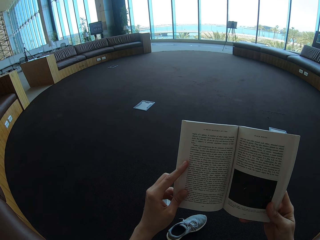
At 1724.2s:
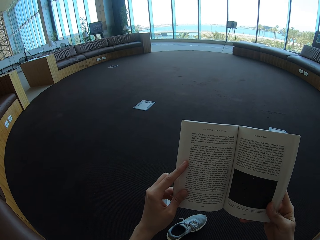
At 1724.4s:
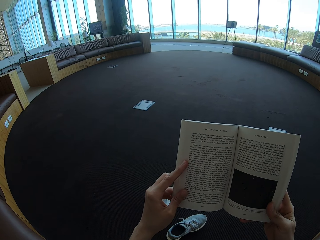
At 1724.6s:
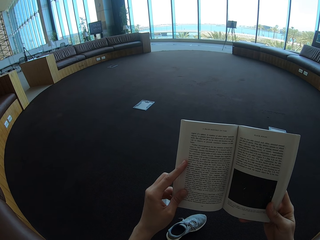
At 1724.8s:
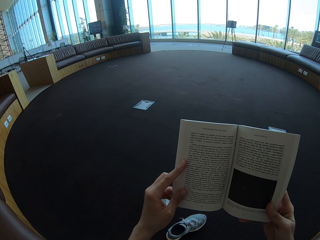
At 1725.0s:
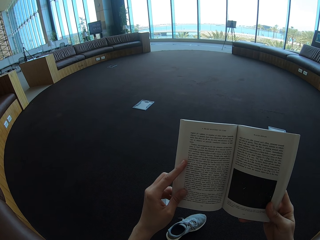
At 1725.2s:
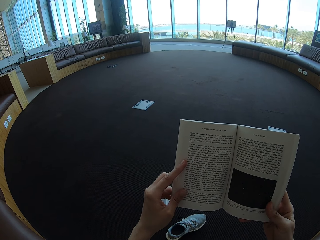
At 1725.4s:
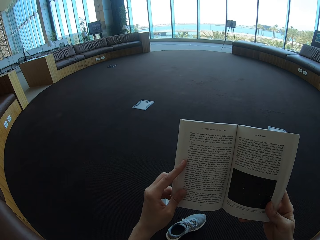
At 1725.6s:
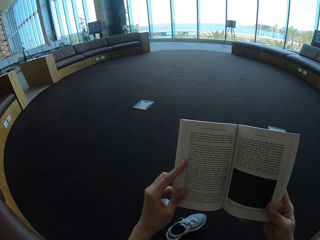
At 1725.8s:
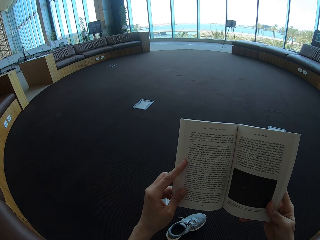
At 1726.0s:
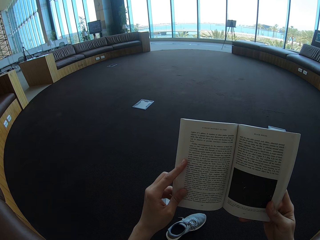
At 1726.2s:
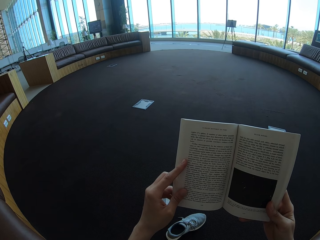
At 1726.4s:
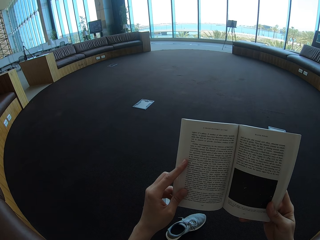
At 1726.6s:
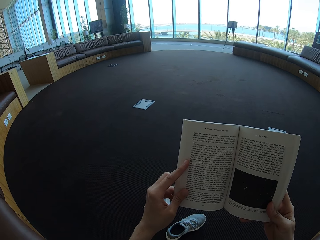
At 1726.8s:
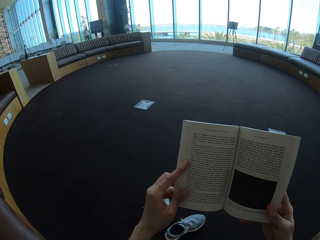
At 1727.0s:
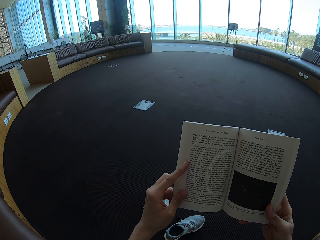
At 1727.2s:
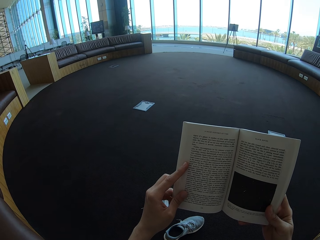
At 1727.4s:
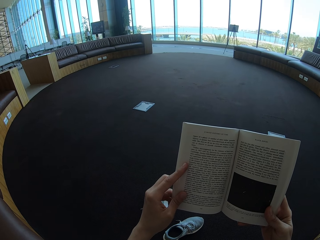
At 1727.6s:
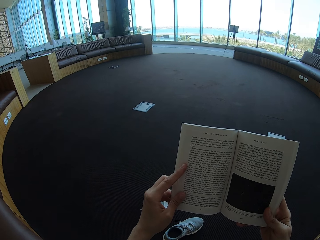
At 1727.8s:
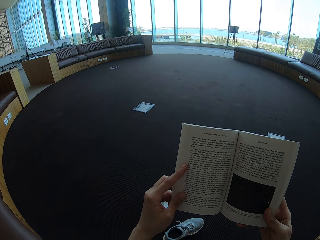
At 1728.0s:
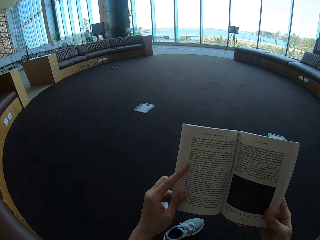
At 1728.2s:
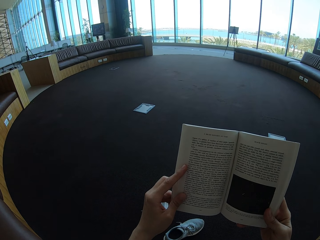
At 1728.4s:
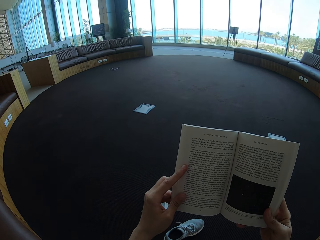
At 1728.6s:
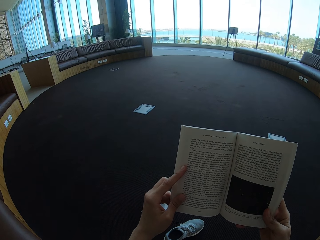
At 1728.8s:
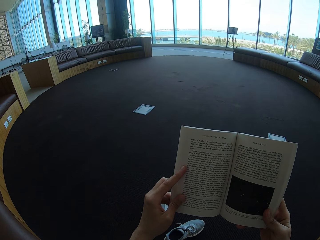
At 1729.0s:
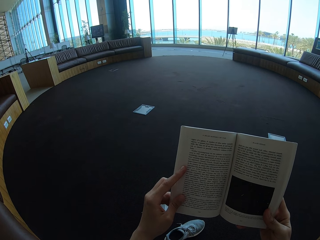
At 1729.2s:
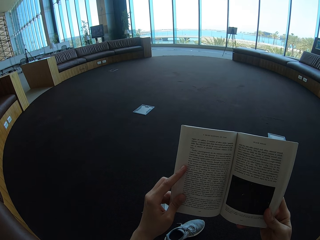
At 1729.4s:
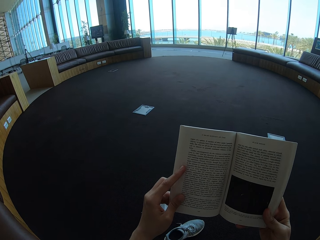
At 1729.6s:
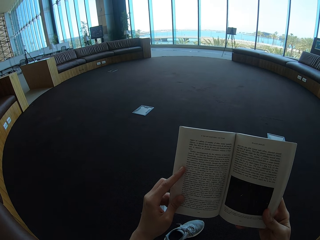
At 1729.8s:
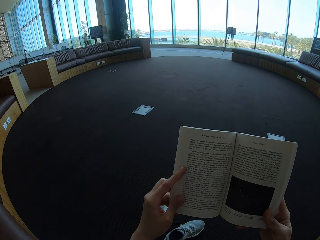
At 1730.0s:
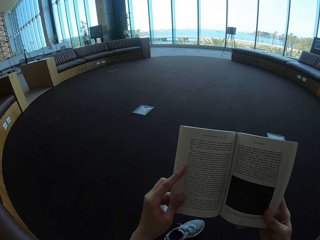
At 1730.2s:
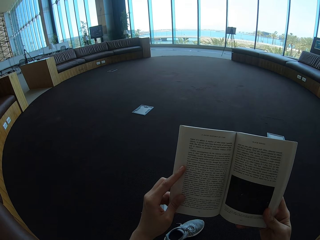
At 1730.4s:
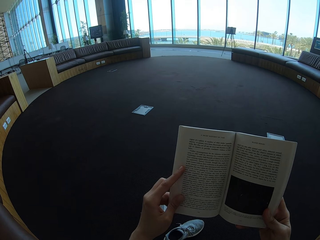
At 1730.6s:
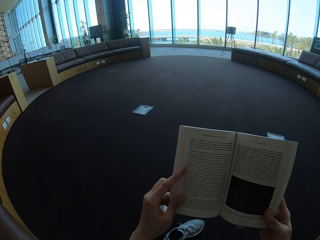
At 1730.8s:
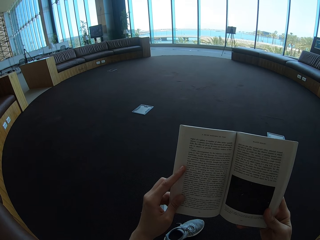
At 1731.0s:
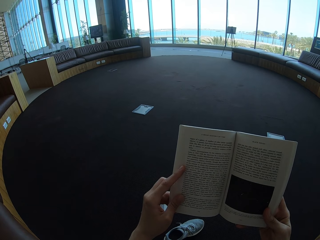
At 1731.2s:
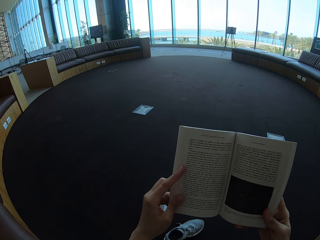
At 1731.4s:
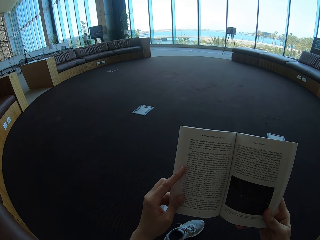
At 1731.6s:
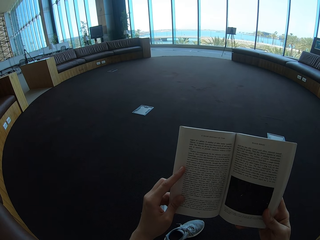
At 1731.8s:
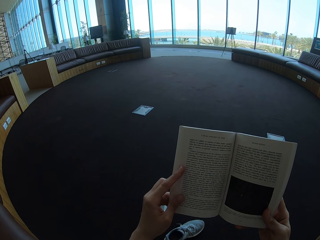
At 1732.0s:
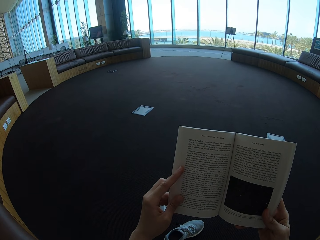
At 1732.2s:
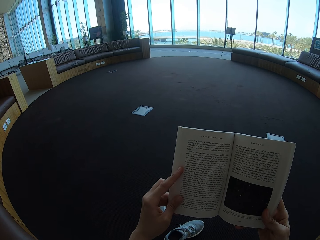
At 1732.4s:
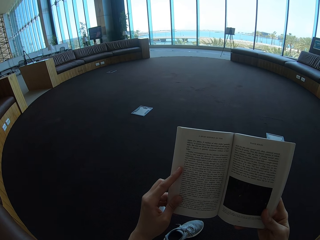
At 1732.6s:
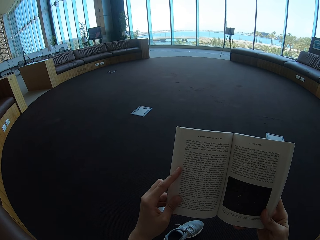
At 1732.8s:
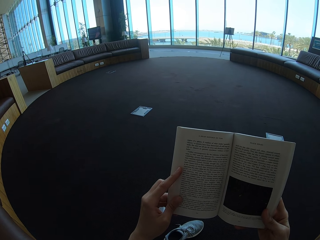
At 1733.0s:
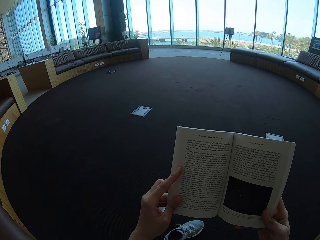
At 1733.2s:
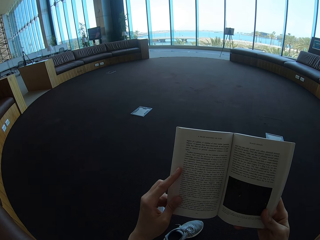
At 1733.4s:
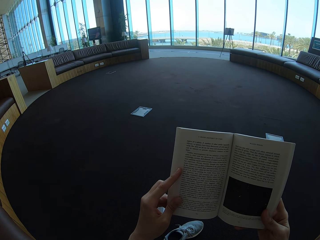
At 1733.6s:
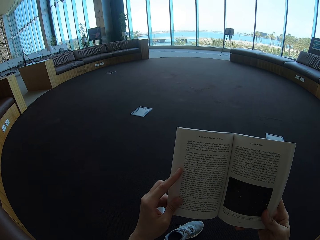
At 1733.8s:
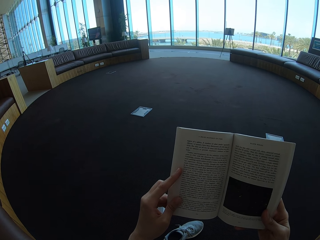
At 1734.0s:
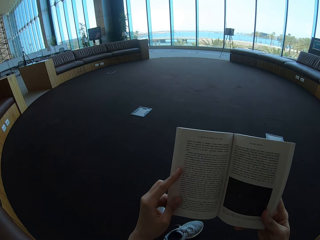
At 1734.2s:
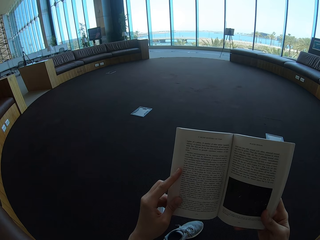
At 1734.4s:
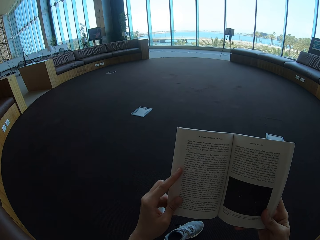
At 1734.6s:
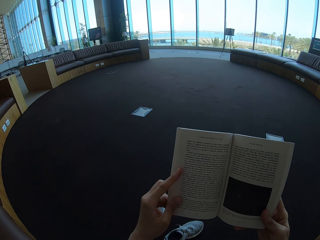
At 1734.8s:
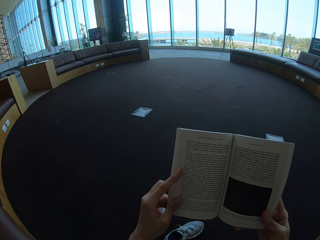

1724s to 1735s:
The camera wearer reads the story book.

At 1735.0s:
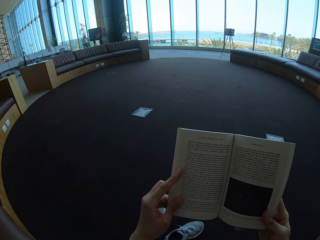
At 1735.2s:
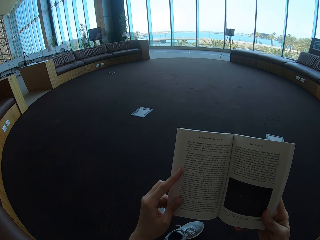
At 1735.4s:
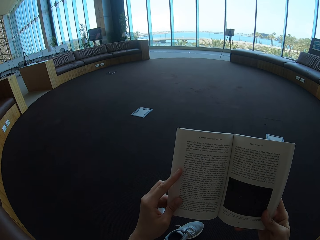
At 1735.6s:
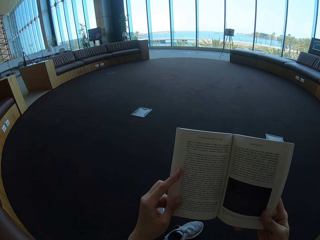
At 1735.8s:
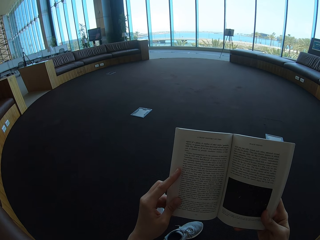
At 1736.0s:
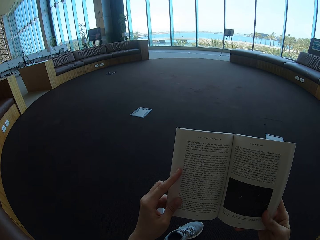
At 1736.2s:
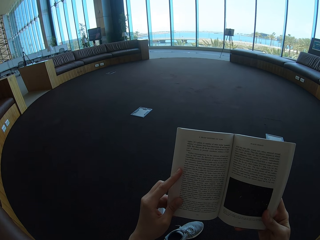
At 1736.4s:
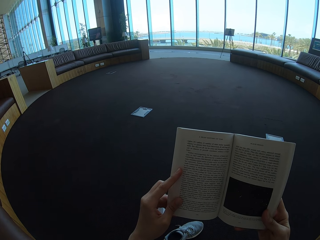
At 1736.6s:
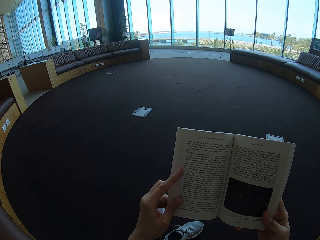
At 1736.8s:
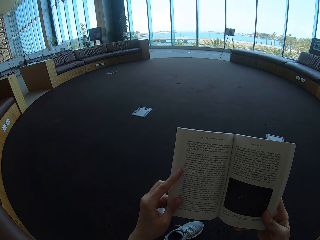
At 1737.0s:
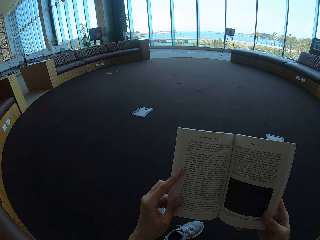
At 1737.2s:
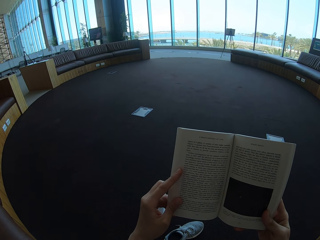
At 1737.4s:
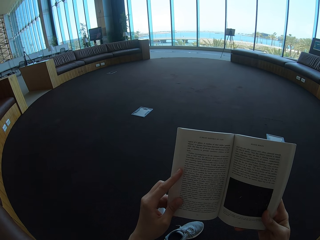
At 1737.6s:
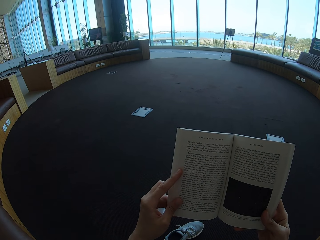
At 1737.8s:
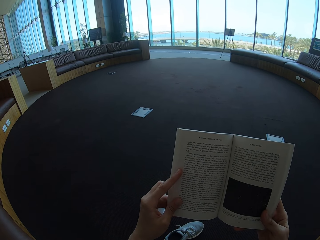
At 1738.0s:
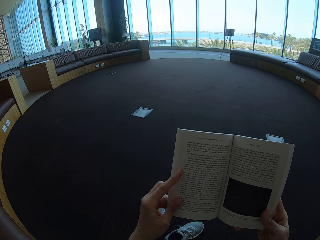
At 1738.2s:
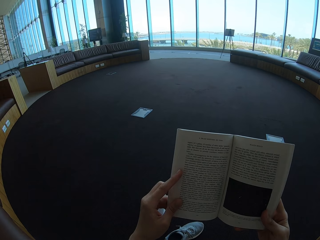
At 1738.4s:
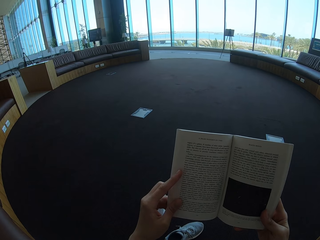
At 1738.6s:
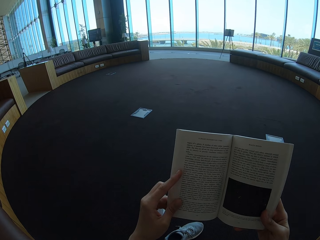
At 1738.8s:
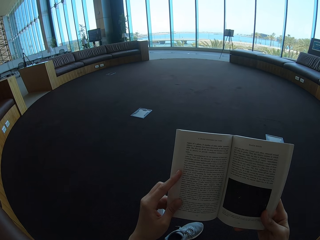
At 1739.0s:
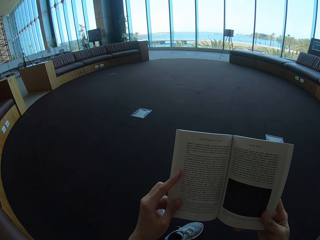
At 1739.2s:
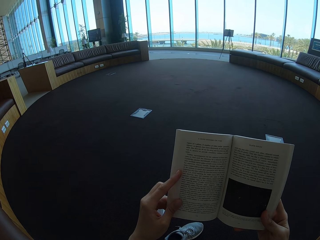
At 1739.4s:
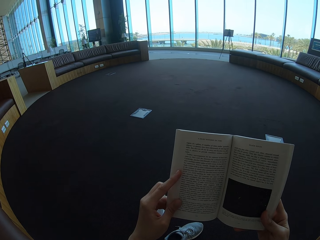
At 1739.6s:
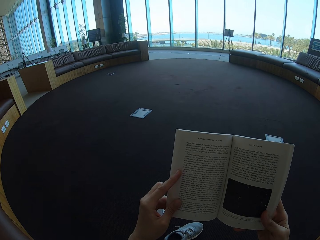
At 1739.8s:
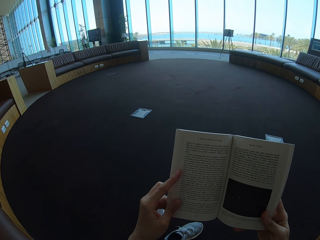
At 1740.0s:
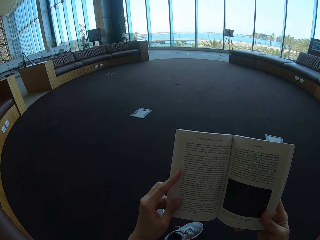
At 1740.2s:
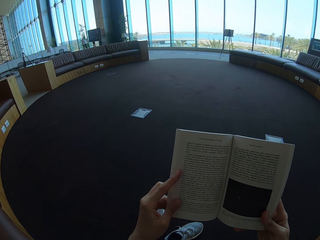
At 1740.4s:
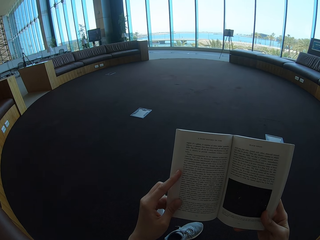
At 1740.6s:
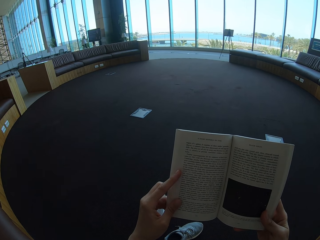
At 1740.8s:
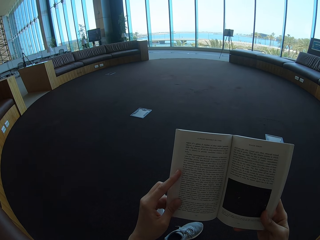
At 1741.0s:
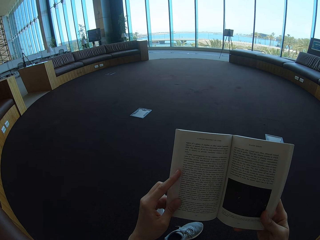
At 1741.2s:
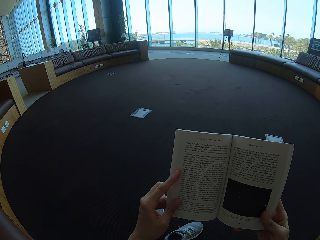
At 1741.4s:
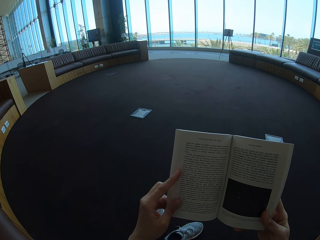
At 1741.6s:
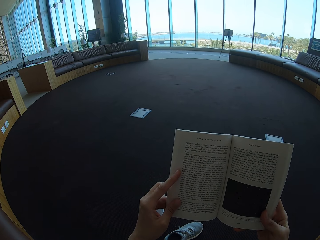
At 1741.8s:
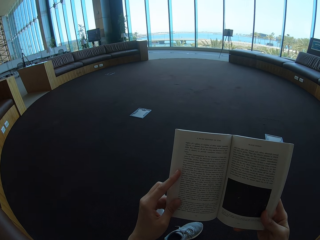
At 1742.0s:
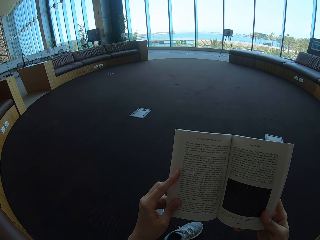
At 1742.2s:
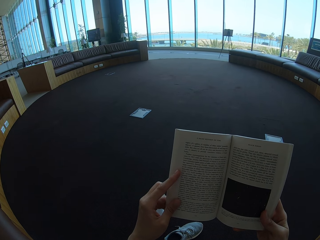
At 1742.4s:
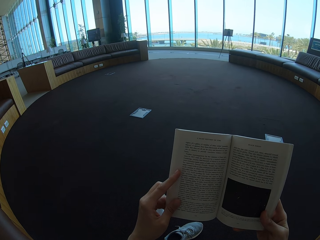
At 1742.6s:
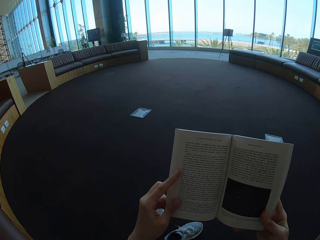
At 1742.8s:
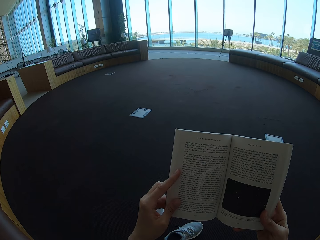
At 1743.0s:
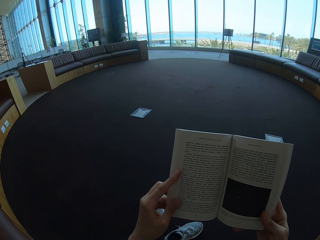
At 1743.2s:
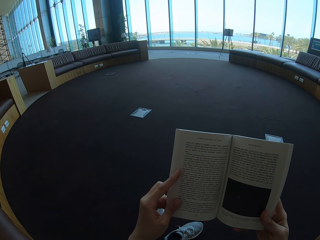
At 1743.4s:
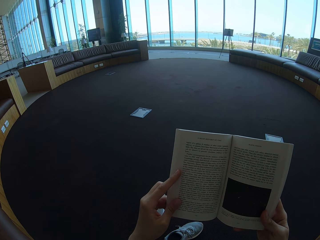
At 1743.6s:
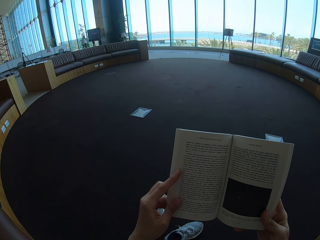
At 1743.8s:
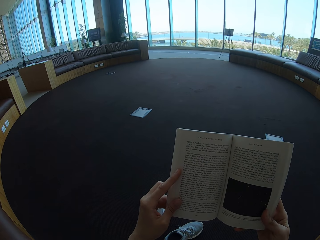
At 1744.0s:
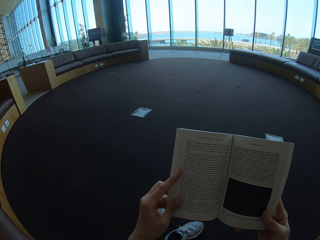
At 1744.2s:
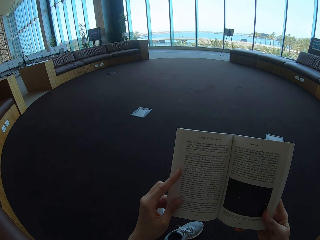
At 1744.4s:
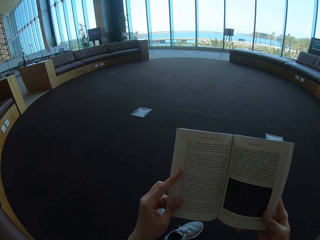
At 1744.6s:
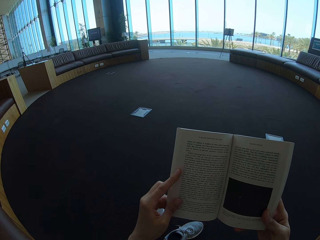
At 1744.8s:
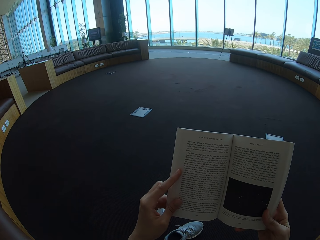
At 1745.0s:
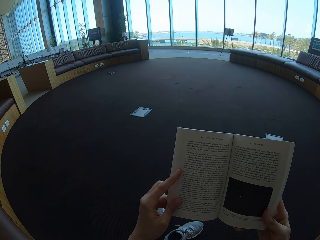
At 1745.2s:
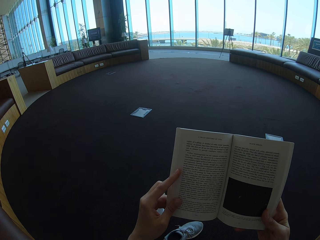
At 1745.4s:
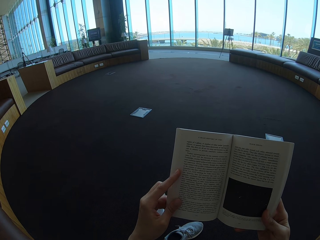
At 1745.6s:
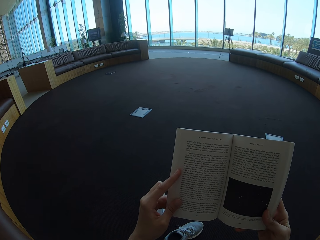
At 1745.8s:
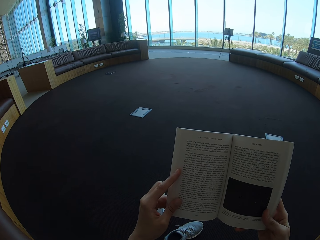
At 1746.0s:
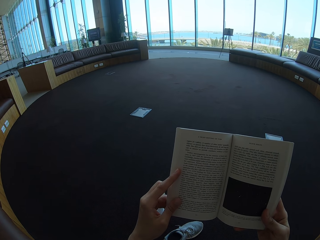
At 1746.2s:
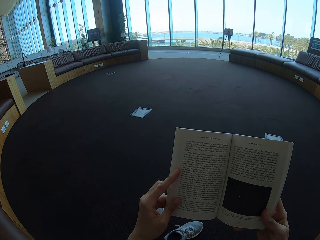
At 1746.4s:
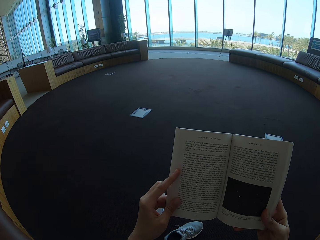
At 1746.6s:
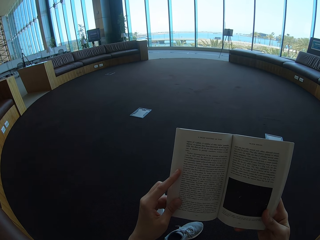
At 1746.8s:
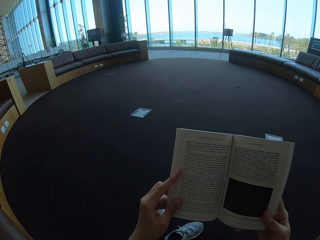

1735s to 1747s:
The camera wearer holds the story book.
